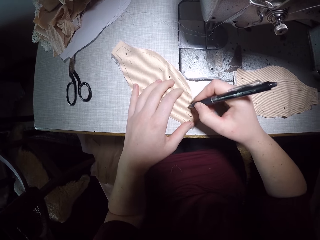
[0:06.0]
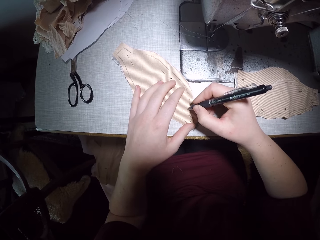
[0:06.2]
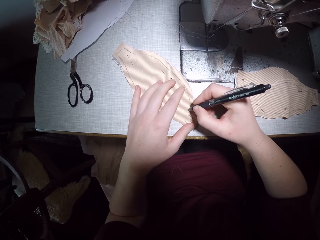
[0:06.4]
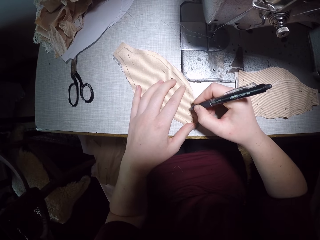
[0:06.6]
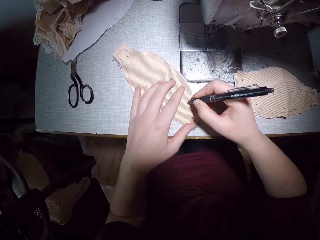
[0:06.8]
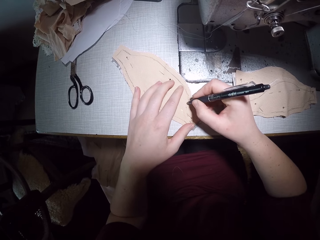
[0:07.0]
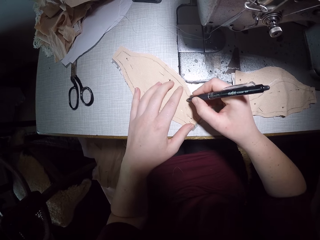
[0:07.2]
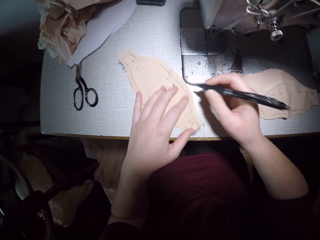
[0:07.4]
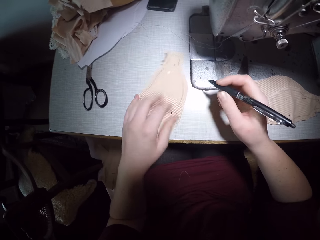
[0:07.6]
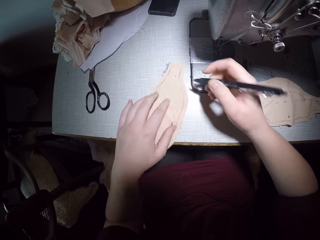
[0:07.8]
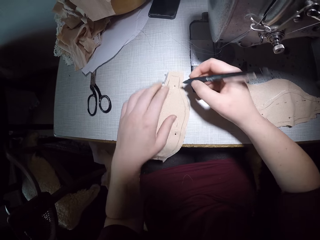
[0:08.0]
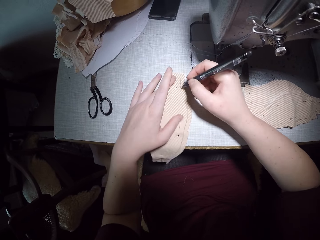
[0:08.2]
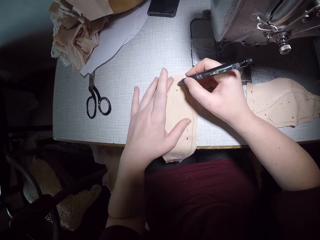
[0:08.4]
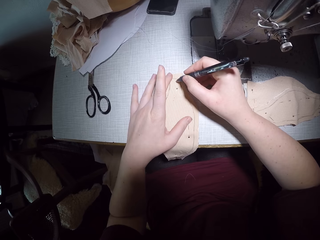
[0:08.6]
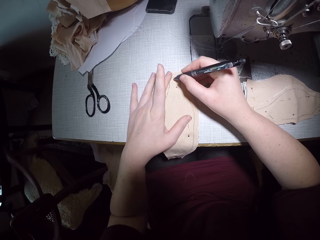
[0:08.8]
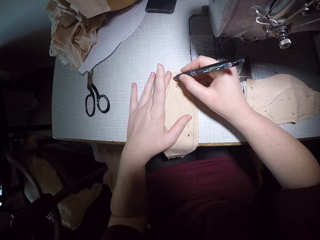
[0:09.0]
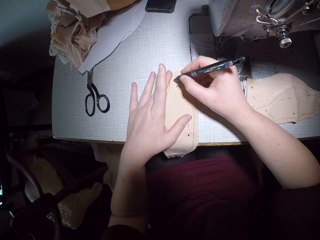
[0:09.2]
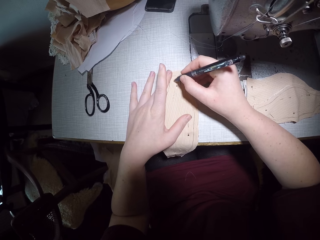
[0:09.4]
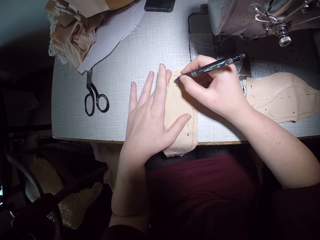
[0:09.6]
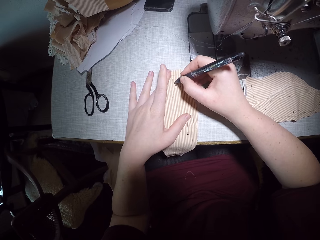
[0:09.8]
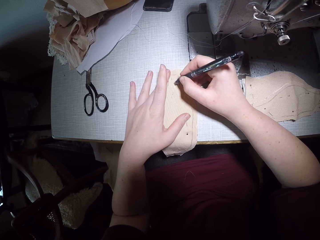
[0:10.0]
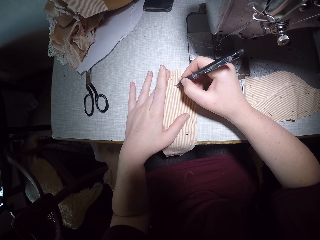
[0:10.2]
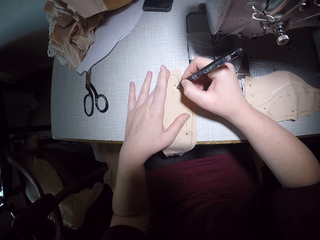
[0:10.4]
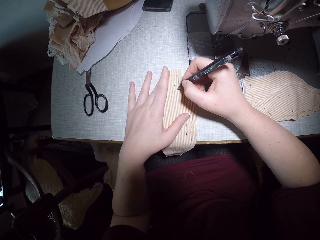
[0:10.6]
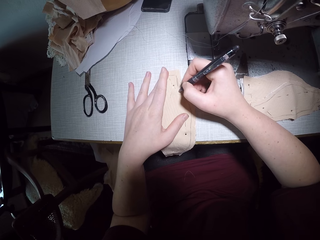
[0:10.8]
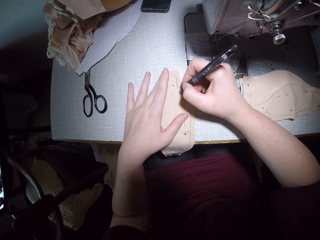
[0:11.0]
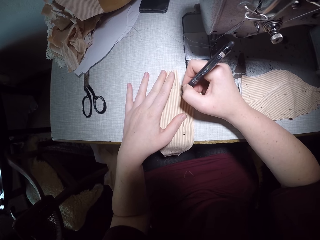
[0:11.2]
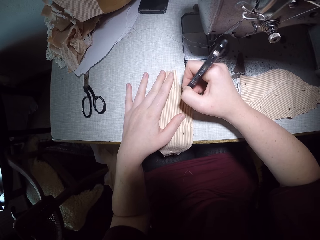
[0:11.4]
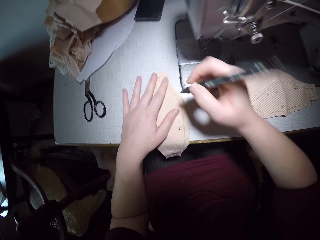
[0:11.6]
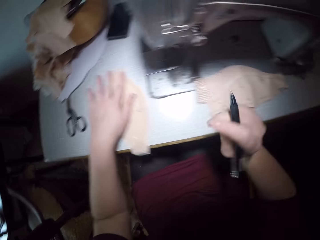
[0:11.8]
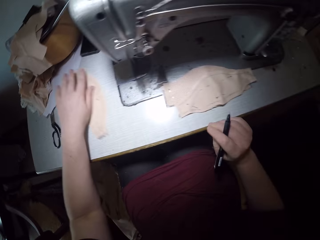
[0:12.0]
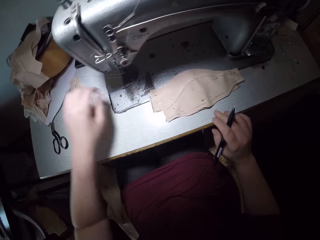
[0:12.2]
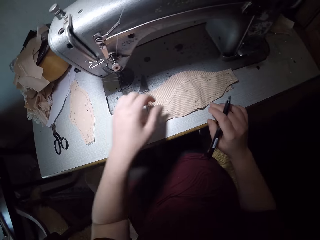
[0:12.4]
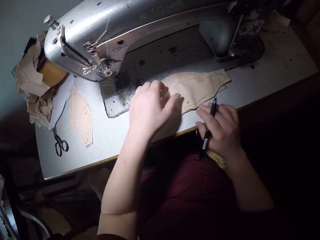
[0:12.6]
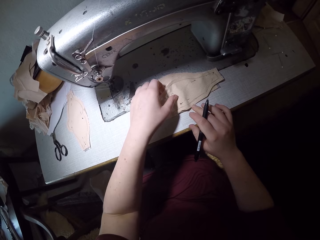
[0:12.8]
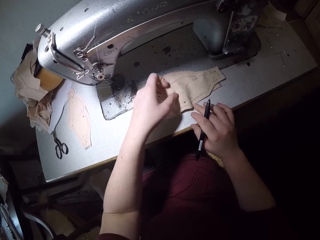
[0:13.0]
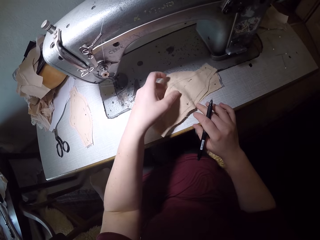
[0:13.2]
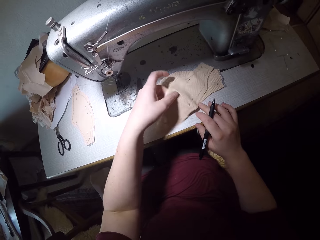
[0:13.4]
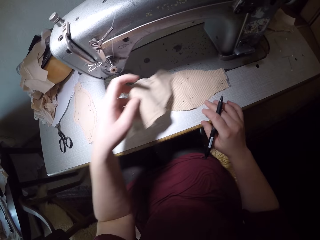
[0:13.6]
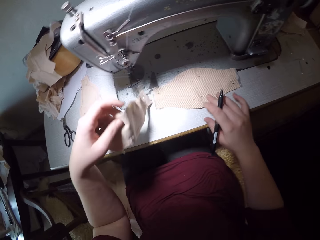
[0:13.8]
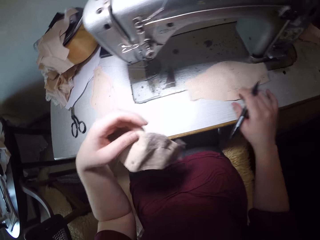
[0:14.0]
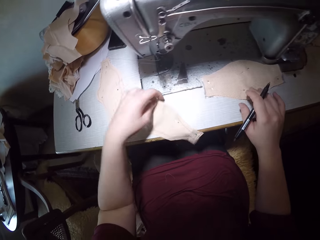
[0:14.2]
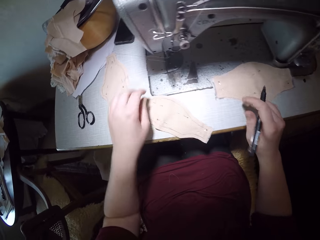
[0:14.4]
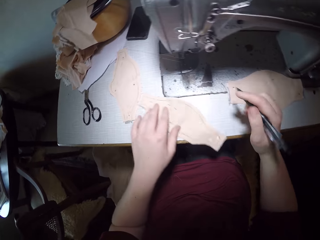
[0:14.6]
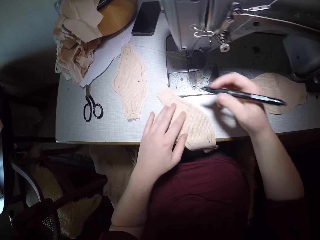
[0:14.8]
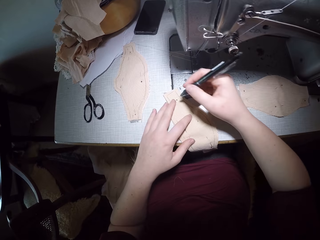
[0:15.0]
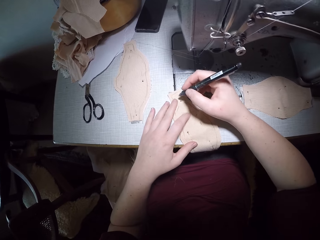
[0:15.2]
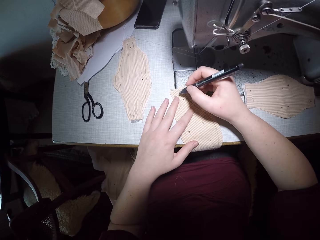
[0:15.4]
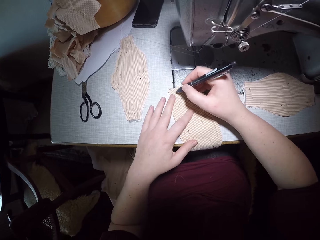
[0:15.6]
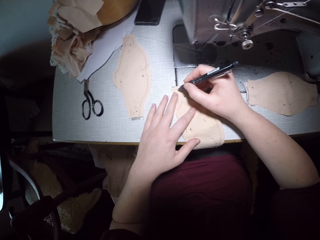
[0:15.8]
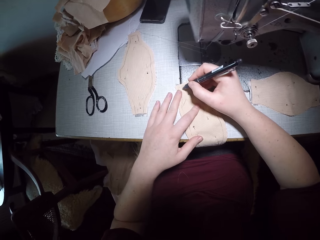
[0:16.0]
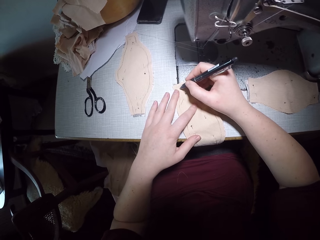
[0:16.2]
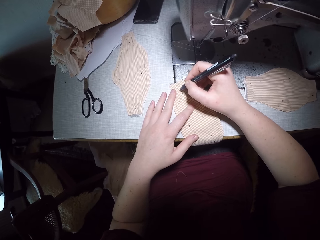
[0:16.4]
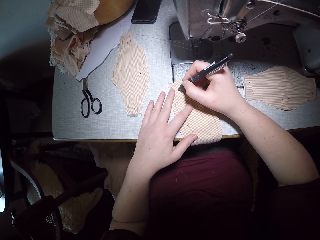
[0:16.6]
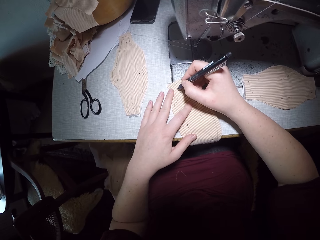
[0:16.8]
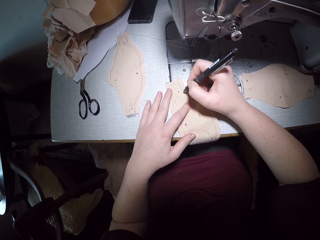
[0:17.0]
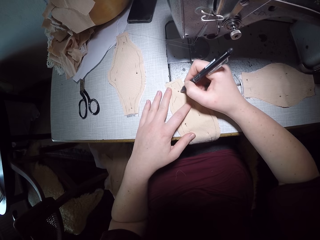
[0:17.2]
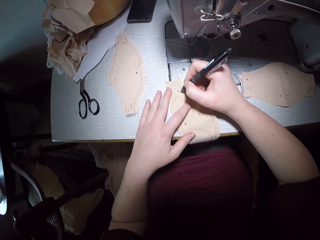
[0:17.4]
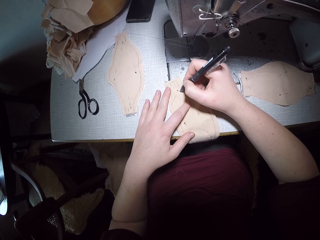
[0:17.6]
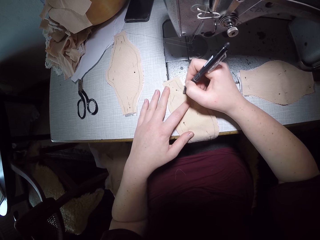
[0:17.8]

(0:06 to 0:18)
The camera wearer turns the cloth. She adjusts the piece of cloth with her left hand. She writes on the piece of cloth with the pen in her right hand. She moves the piece of cloth with her left hand and picks up the piece of cloth with her left hand. She moves the cloth and places the cloth on the table. She writes on the piece of cloth with the pen in her right hand.

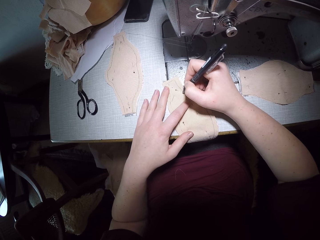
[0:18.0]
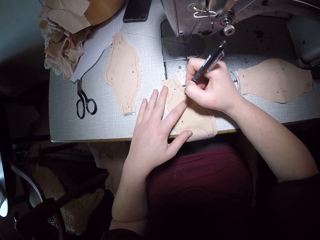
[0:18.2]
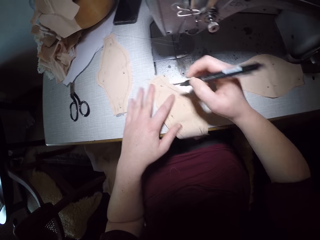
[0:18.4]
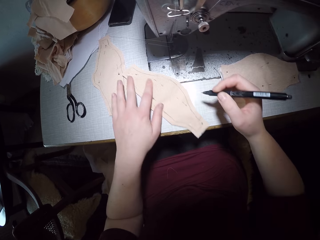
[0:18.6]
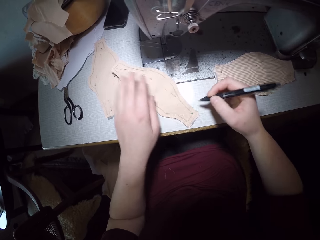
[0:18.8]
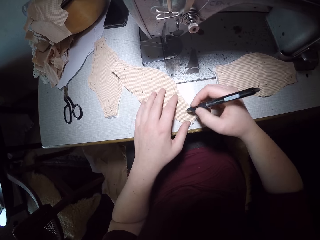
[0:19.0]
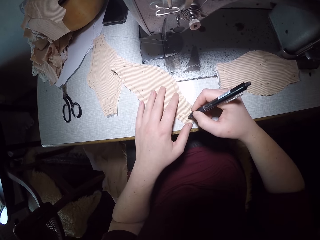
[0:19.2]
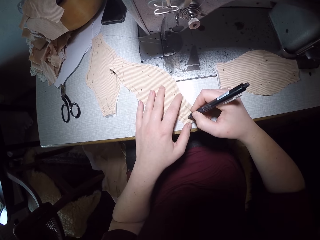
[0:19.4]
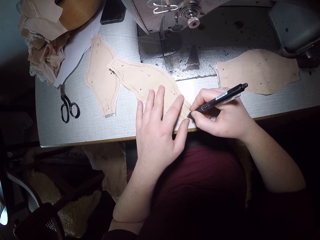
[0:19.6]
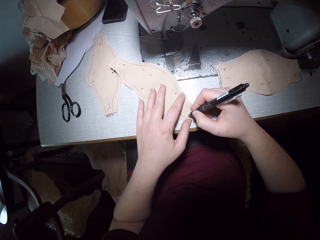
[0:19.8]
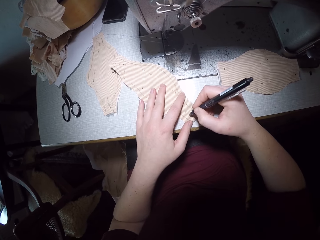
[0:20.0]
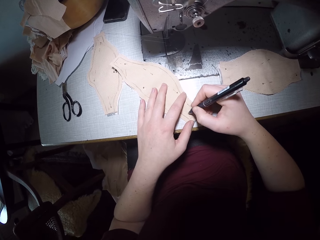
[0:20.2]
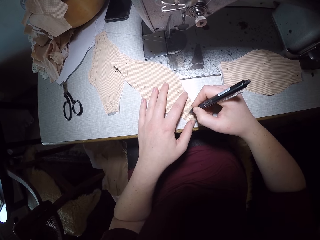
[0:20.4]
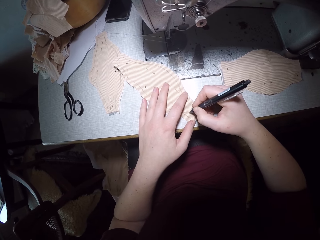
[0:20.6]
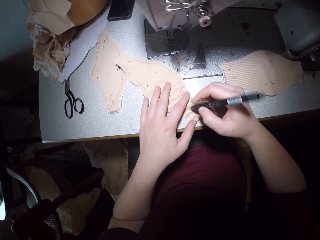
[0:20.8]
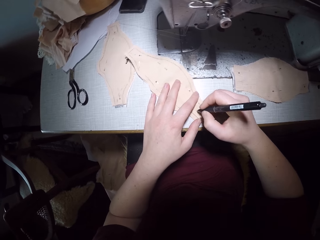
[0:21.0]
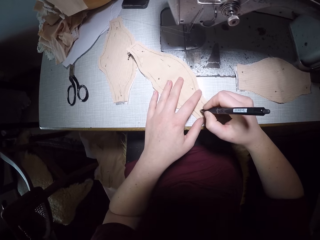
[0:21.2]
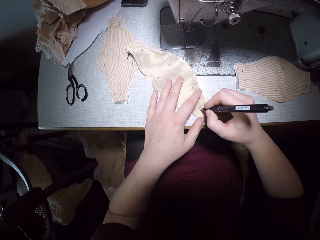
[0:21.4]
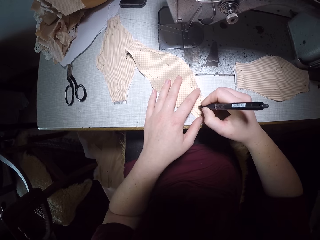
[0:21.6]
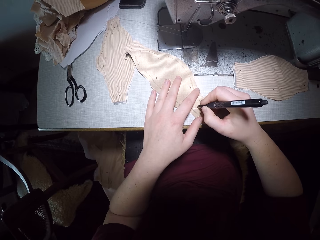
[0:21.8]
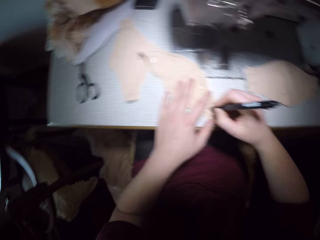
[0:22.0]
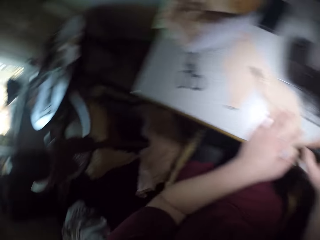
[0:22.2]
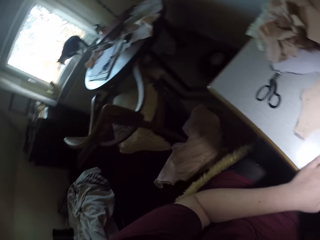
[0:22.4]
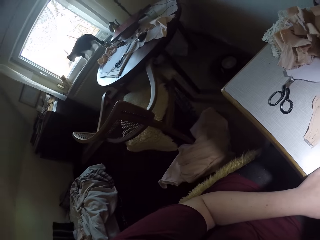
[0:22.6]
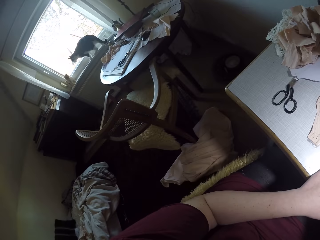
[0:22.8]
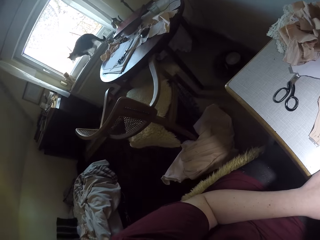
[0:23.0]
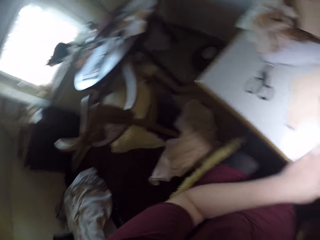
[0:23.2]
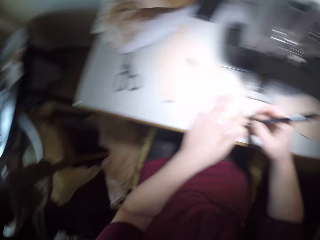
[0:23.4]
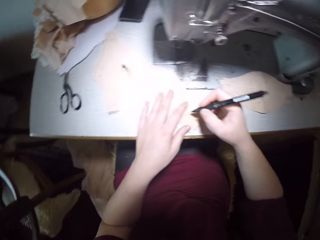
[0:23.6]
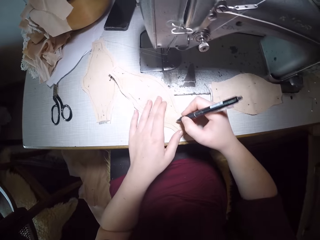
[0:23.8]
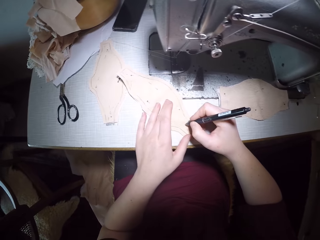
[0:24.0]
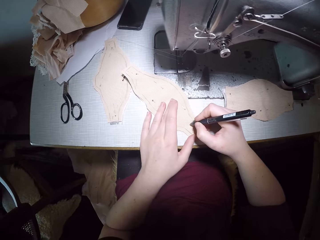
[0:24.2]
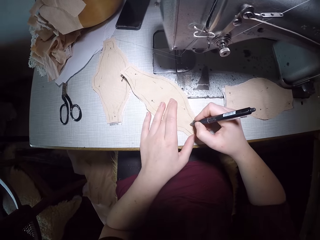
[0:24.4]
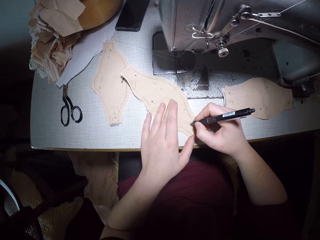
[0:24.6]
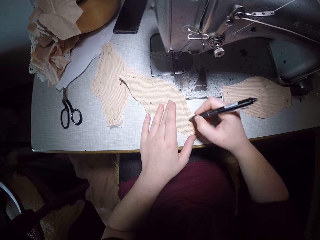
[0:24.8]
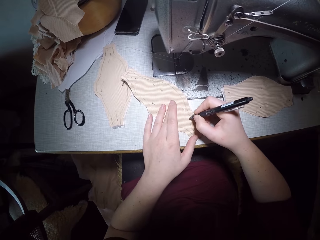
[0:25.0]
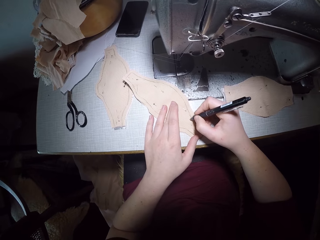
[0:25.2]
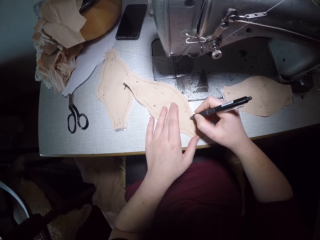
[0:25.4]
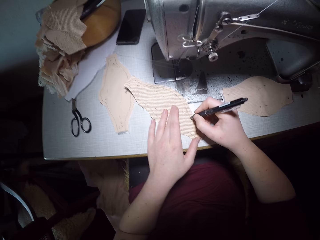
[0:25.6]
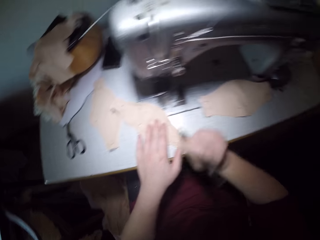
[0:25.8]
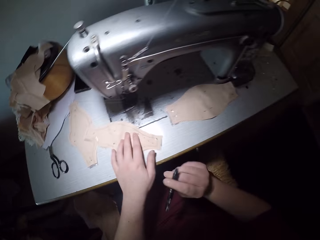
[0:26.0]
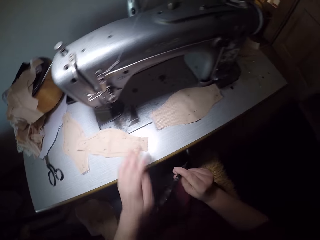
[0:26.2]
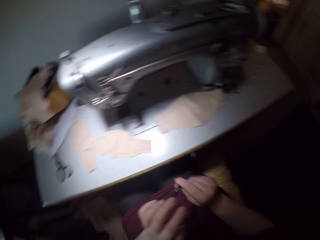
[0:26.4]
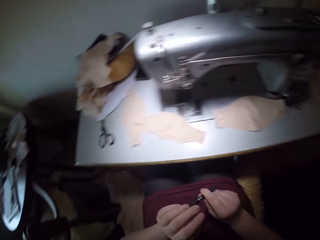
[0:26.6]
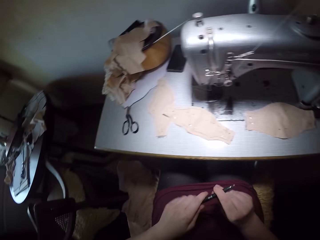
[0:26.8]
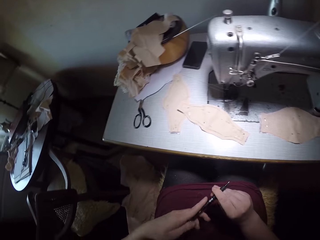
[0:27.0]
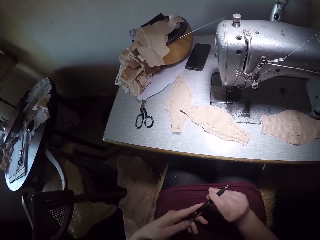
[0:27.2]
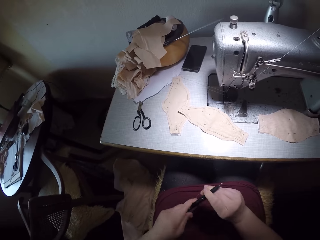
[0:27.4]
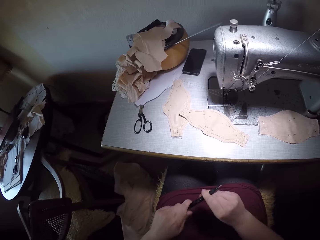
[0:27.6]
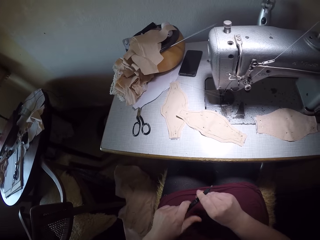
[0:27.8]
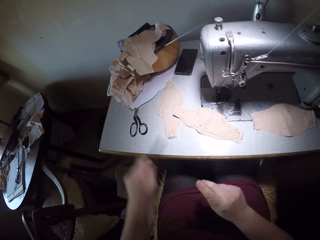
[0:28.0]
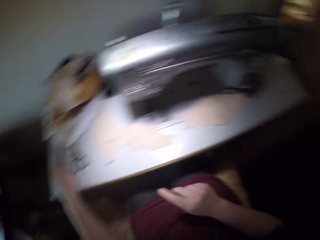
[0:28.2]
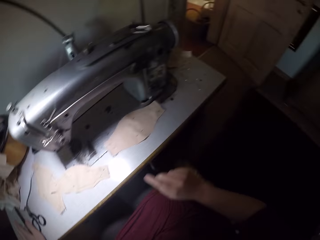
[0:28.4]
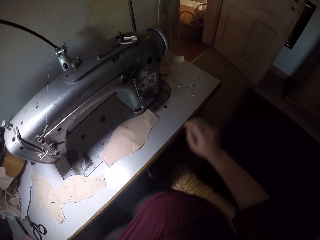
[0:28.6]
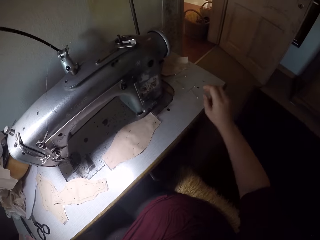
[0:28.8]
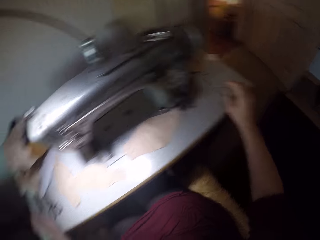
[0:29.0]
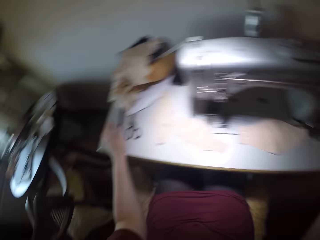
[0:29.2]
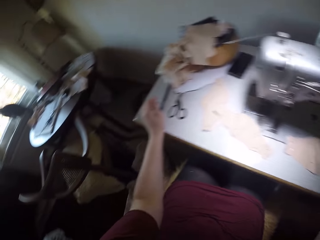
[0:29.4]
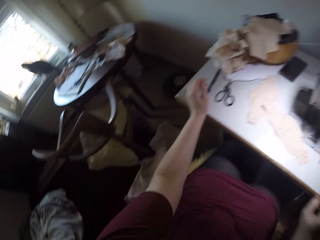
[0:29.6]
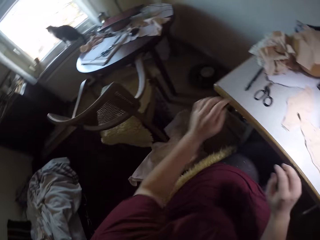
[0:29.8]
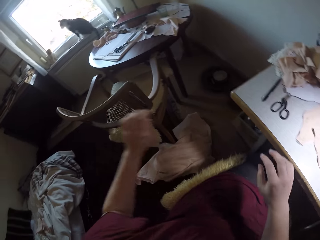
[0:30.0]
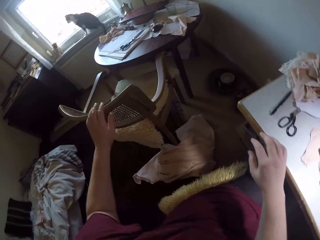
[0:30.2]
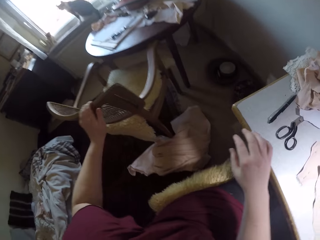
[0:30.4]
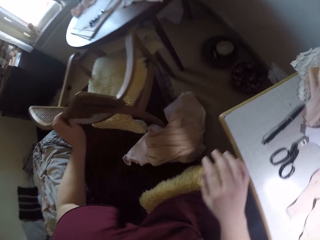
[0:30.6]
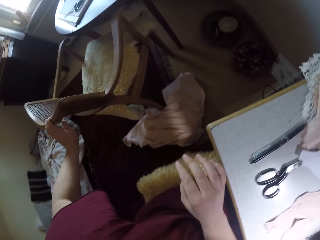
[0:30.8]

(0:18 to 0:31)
The camera wearer moves the cloth. She adjusts the piece of cloth with her left hand. She writes on the piece of cloth with the pen in her right hand. She looks at a cat in the room. She looks around the room. She writes on the cloth. She stops writing on the piece of cloth. She closes the pen with both hands. She drops the pen on the table with her left hand.
